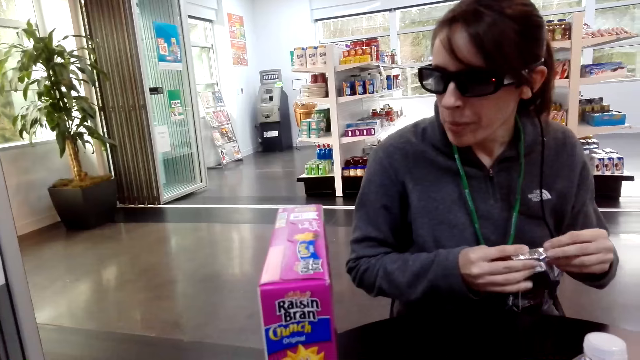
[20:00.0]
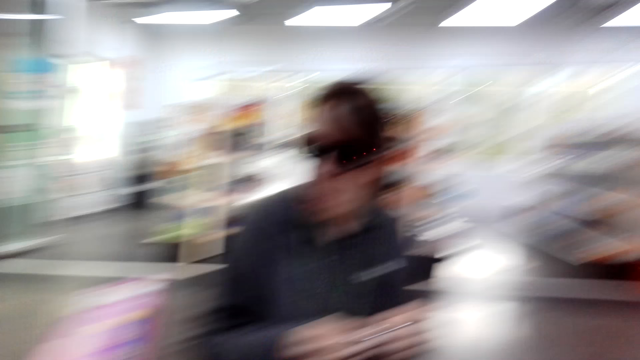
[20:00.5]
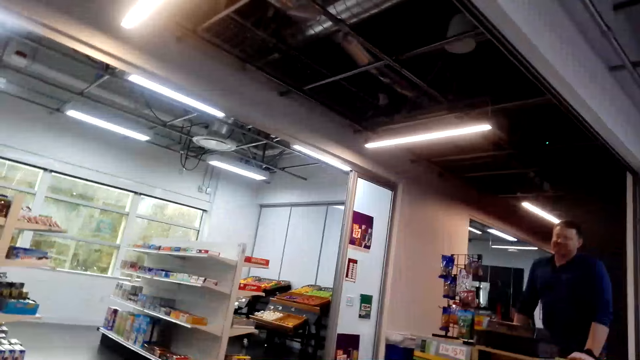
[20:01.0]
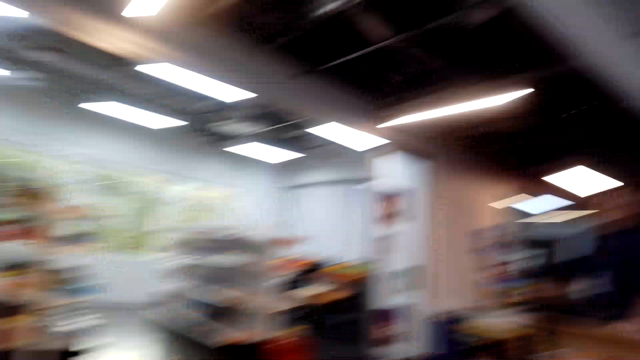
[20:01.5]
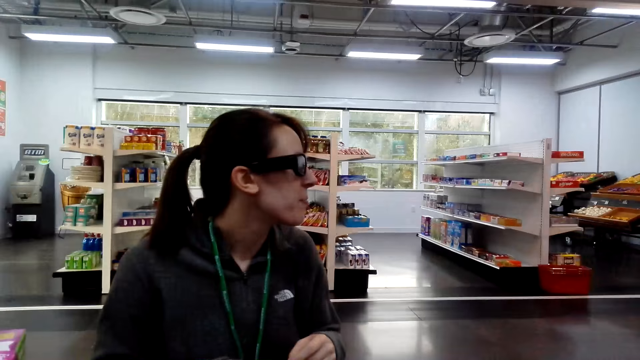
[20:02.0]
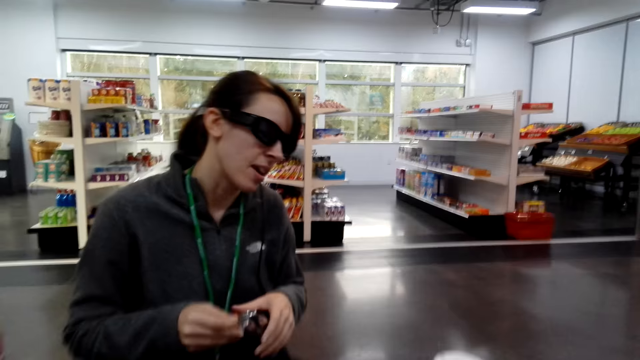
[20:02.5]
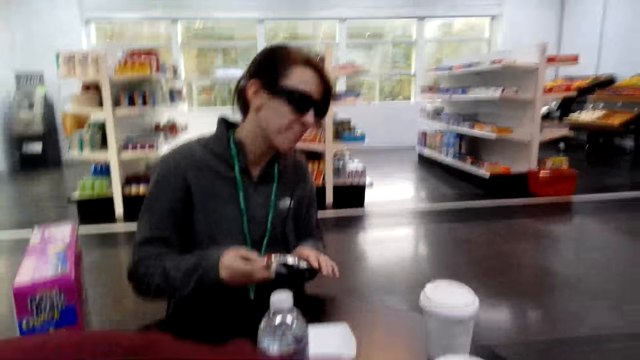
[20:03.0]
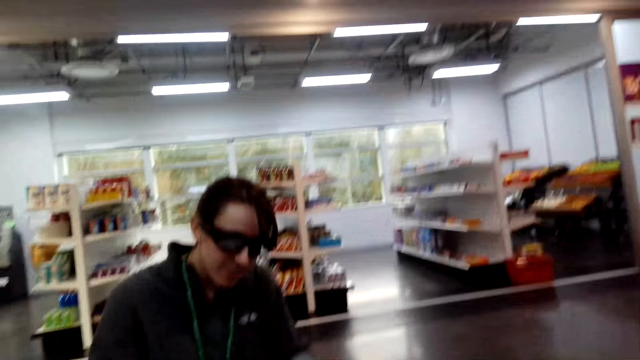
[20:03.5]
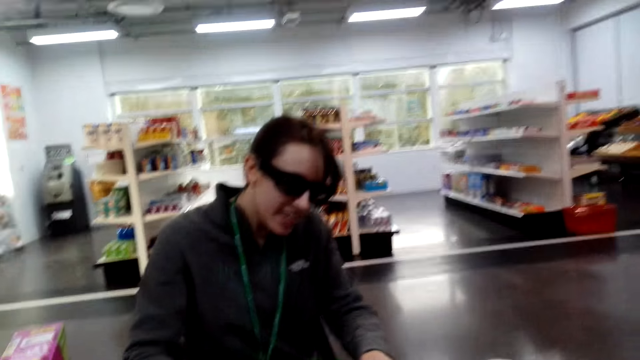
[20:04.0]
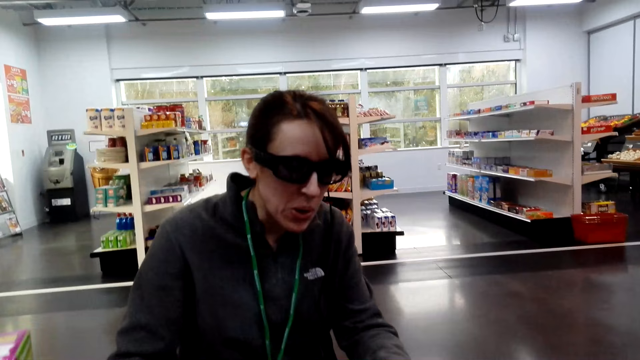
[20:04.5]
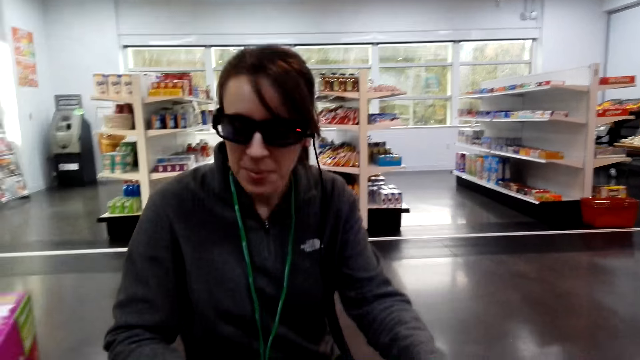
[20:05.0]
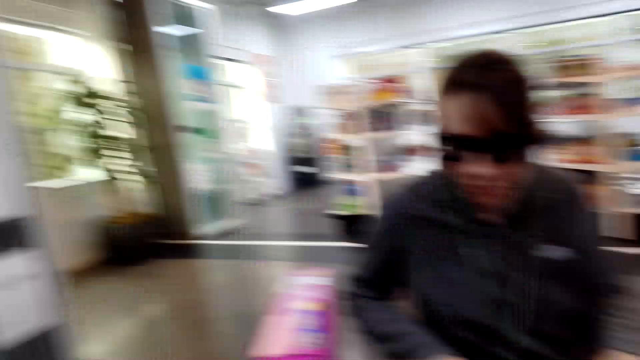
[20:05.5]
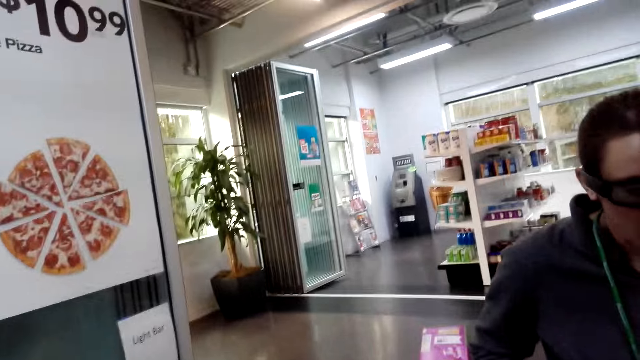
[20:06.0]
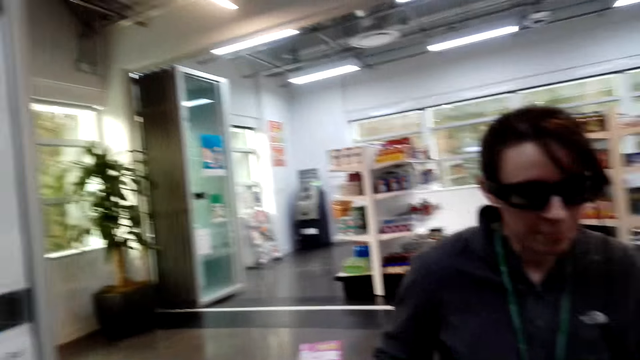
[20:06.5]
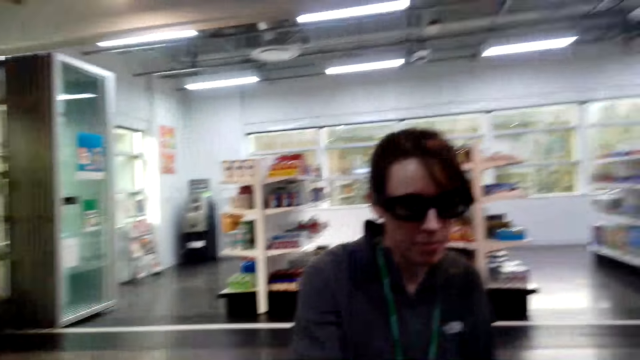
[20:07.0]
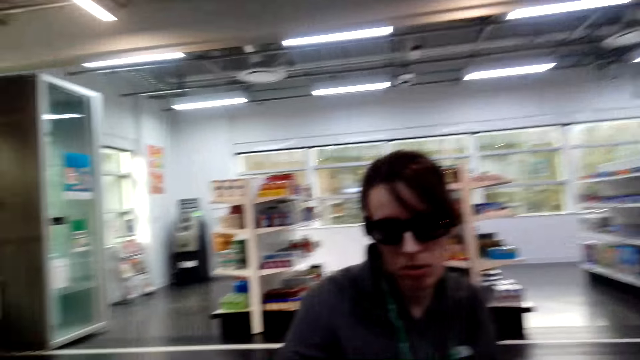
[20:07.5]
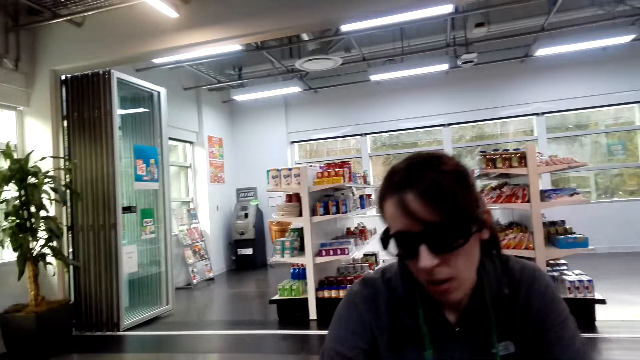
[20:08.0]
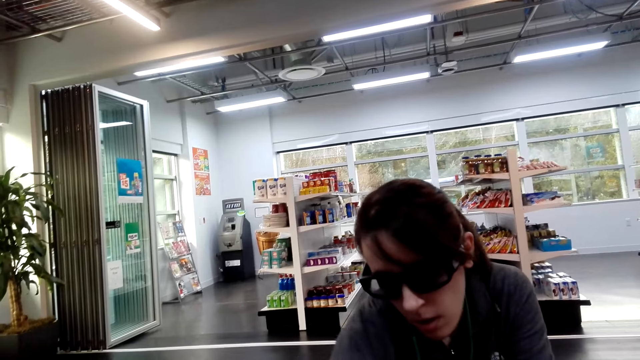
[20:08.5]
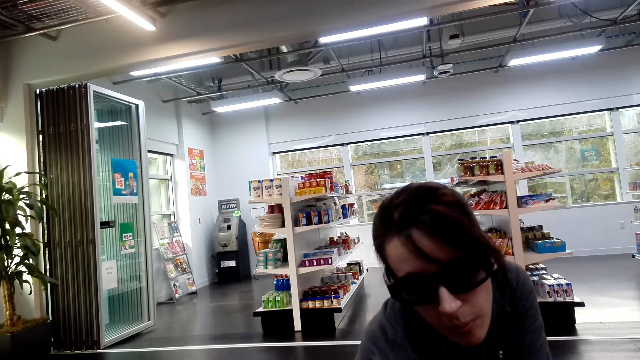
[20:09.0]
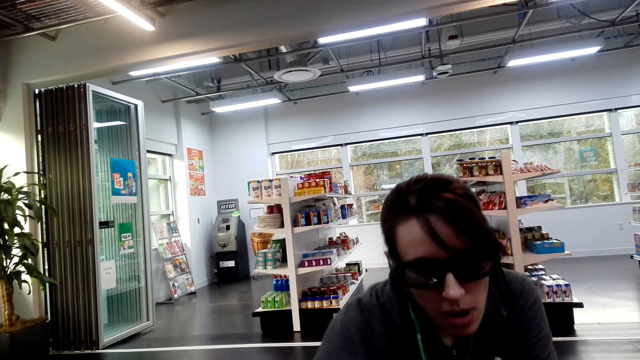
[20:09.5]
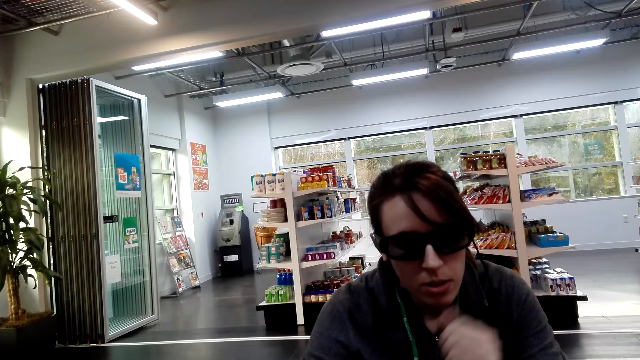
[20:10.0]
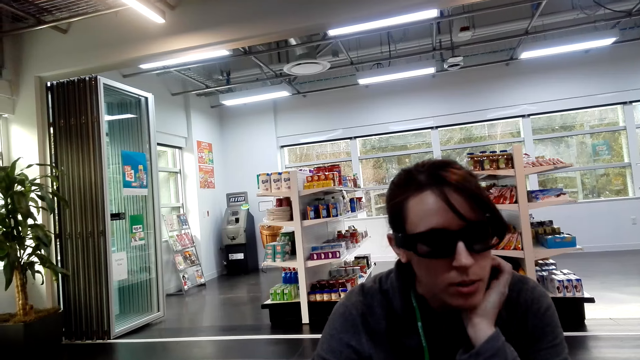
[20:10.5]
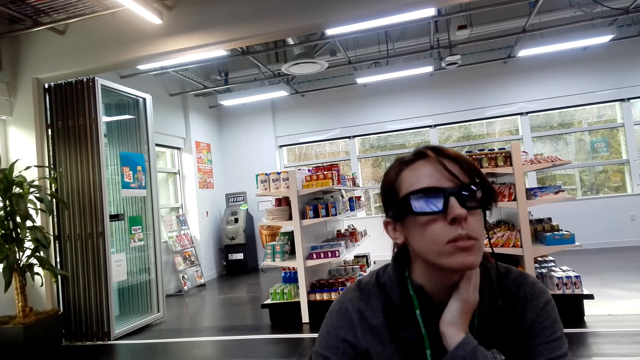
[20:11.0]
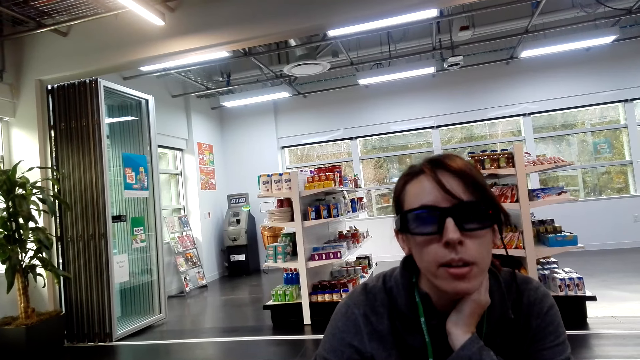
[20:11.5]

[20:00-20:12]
The camera wearer talks to a person.

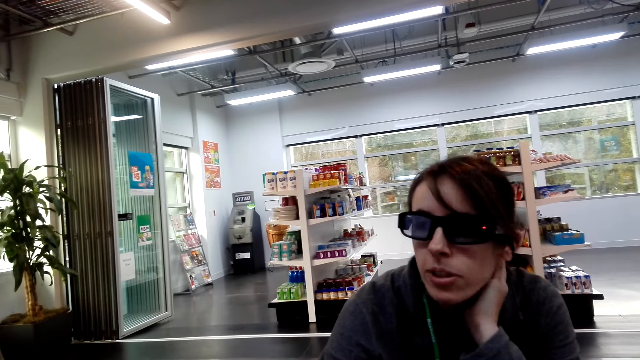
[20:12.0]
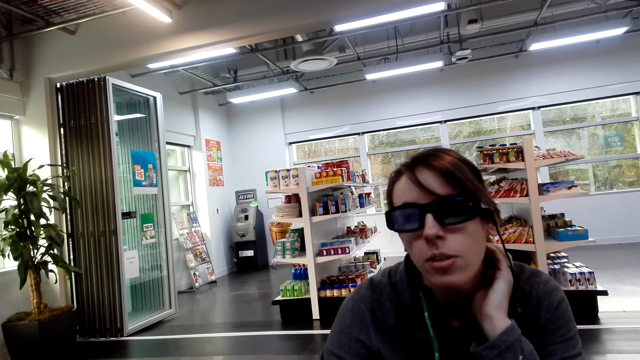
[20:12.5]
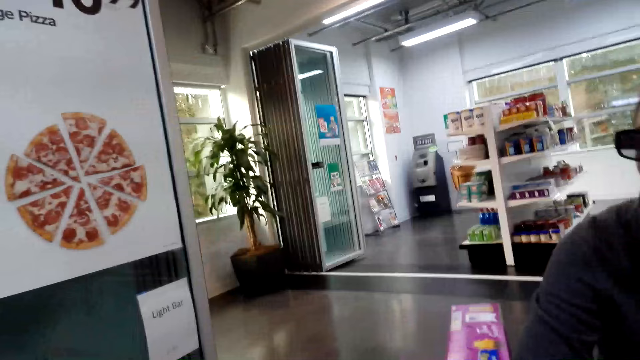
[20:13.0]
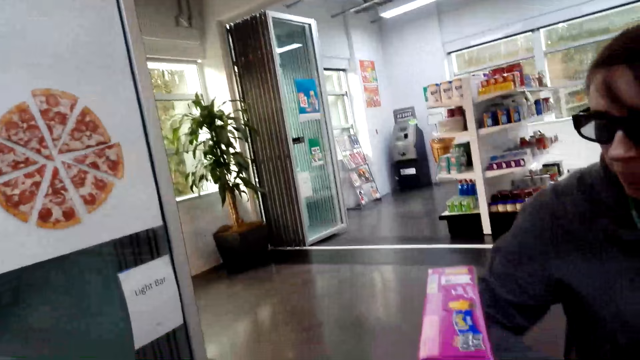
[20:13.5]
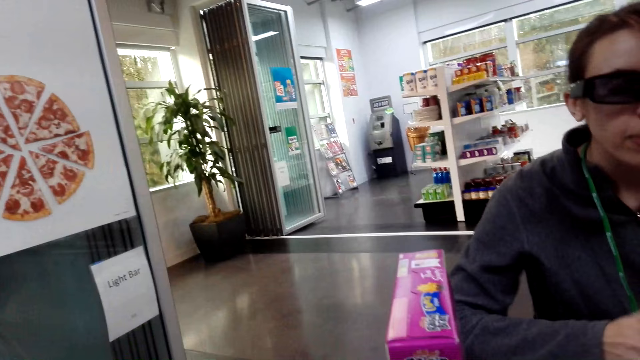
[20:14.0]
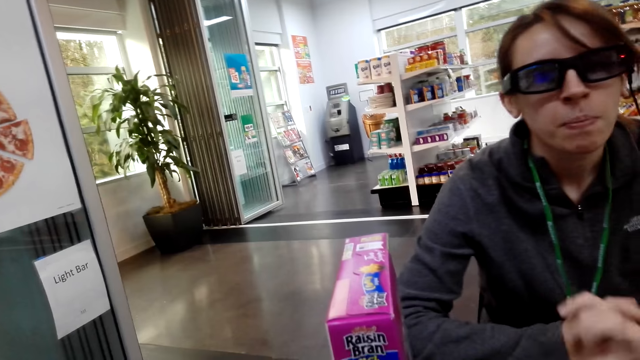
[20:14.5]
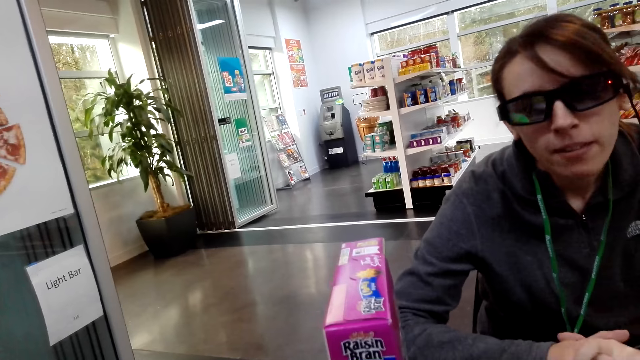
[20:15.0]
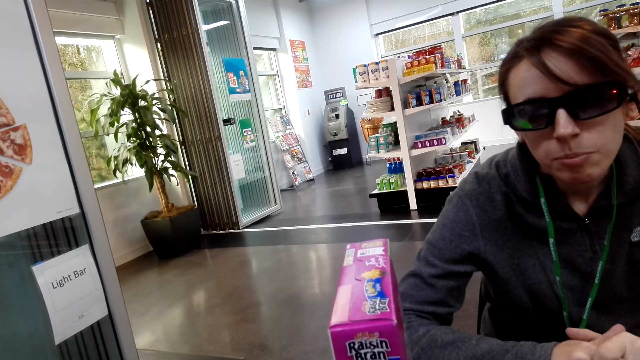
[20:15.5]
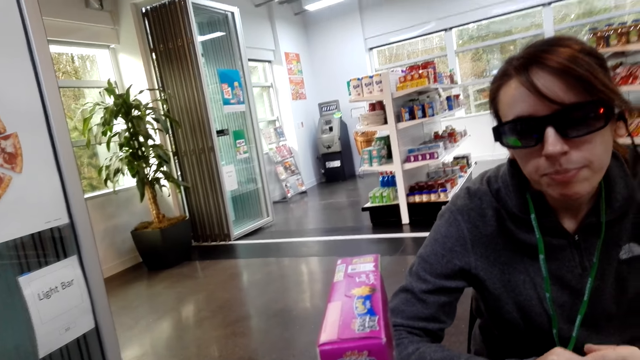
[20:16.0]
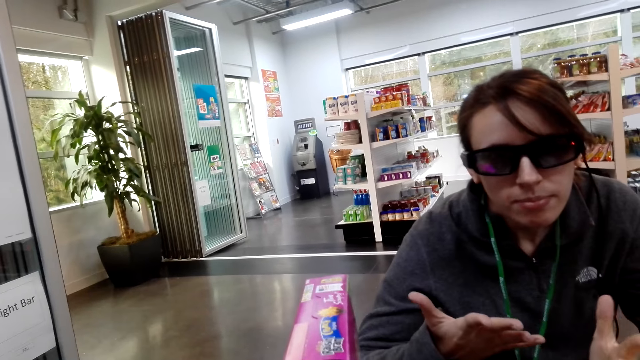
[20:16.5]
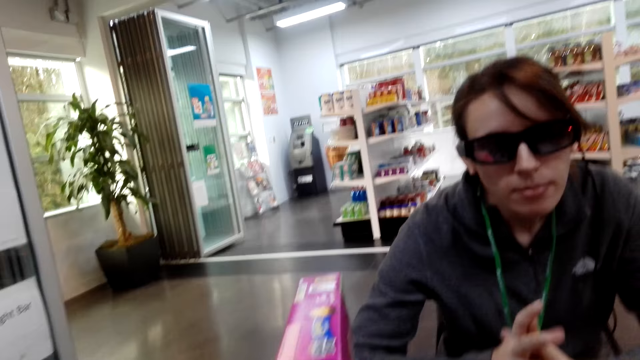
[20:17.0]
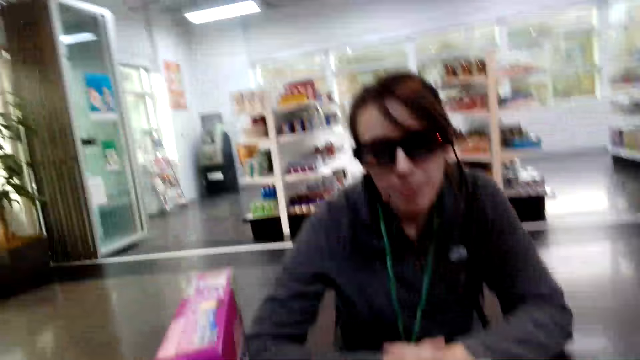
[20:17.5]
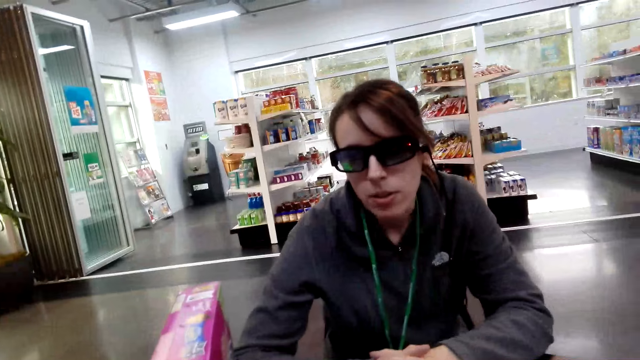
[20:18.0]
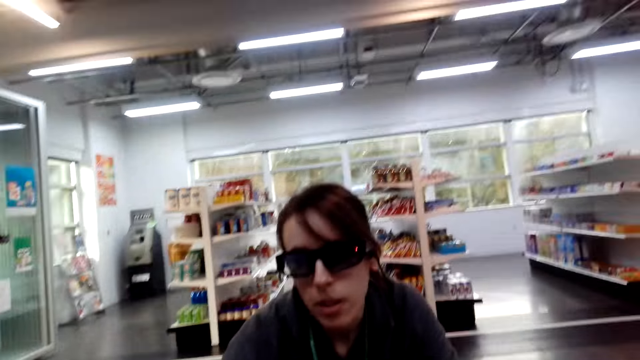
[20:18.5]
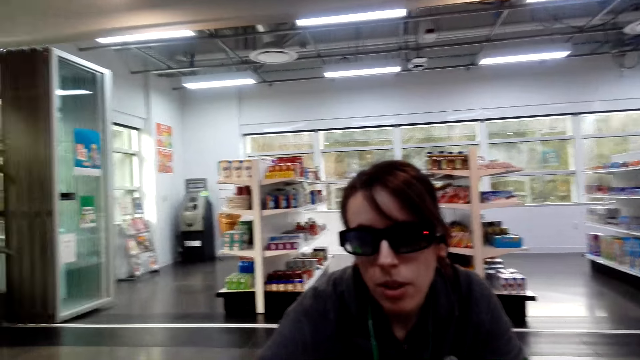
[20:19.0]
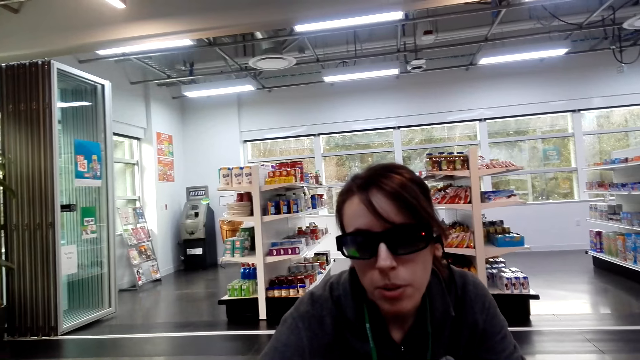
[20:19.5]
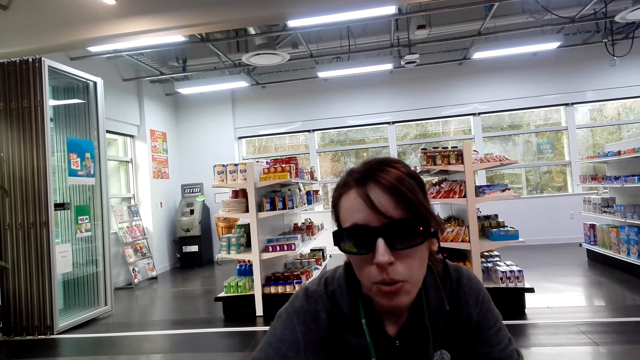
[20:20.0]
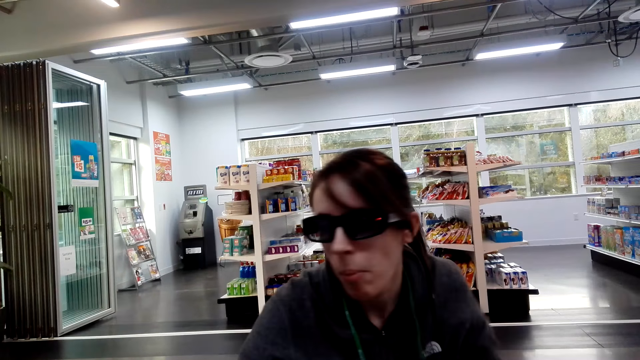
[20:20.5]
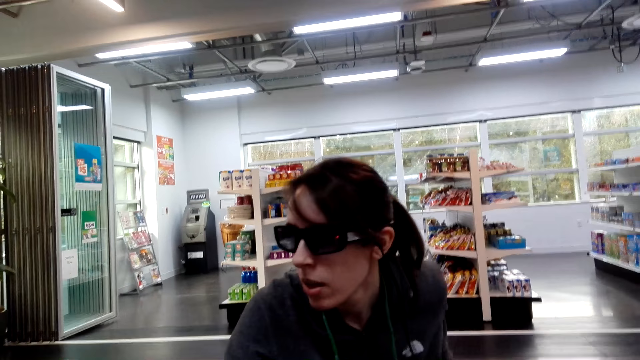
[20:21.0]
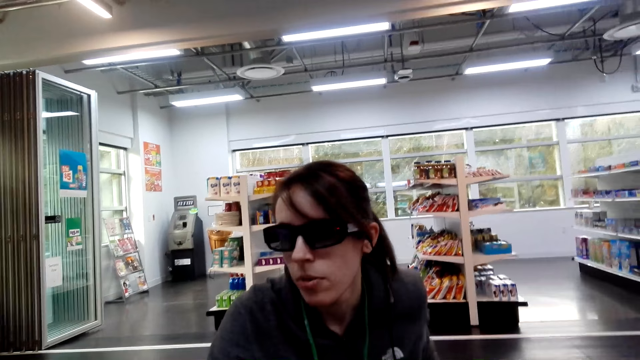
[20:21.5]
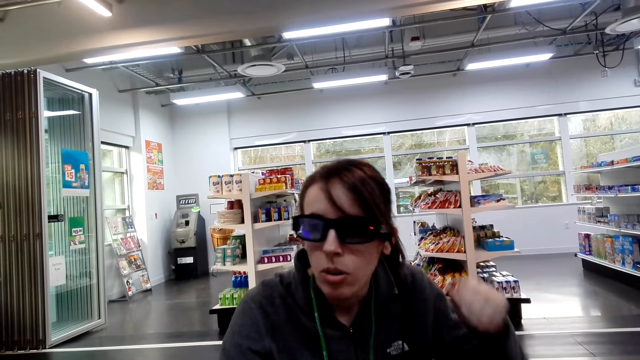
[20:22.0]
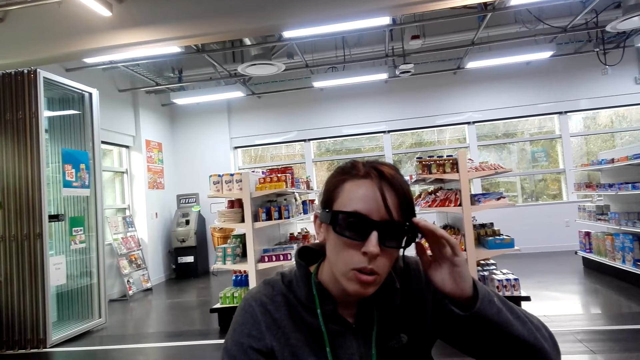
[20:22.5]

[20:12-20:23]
A woman stares at the camera.
